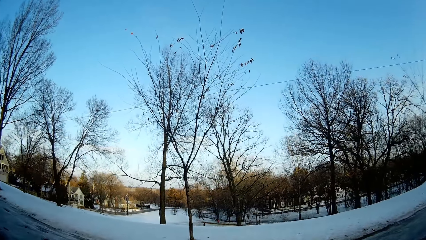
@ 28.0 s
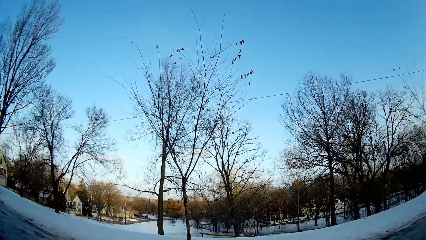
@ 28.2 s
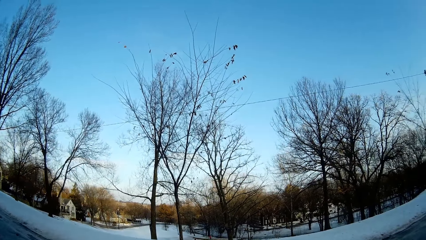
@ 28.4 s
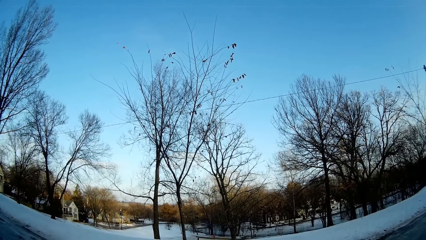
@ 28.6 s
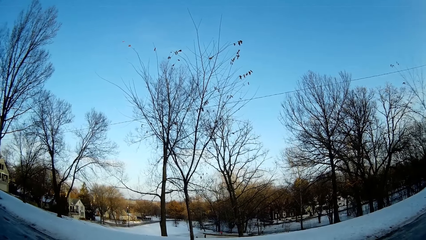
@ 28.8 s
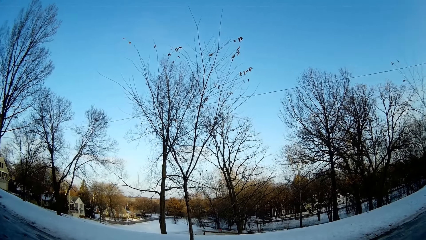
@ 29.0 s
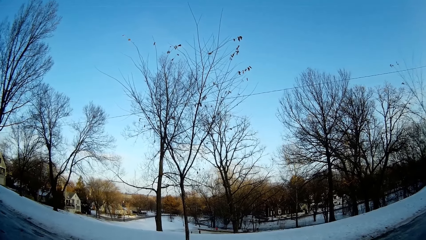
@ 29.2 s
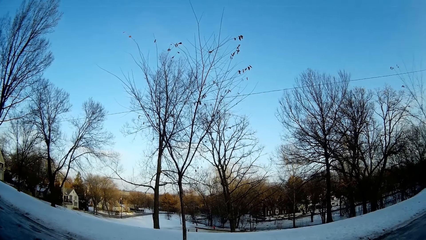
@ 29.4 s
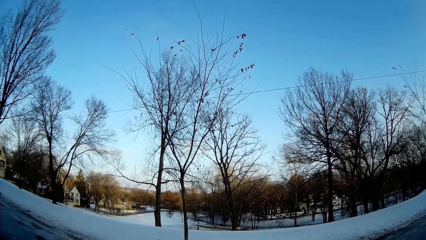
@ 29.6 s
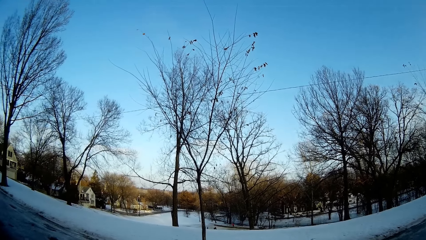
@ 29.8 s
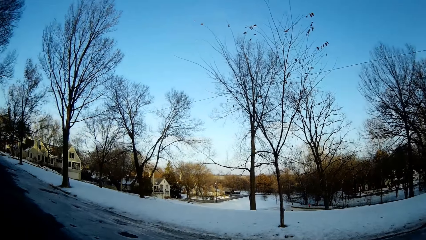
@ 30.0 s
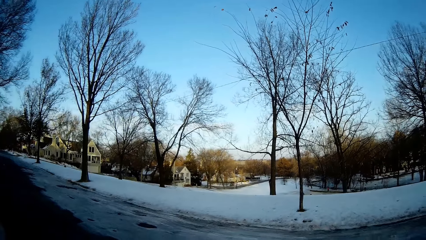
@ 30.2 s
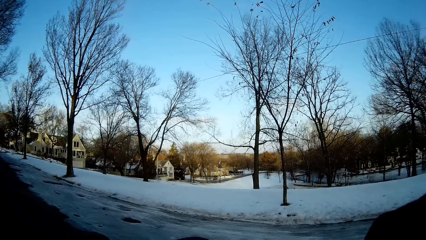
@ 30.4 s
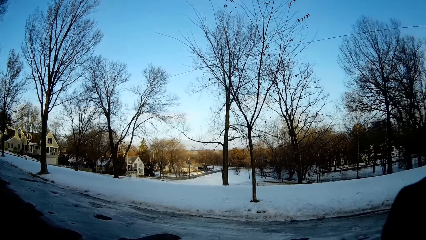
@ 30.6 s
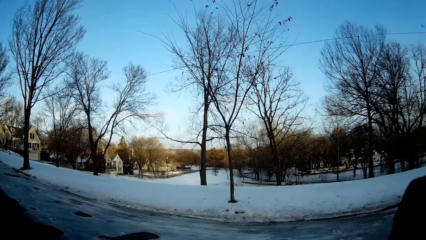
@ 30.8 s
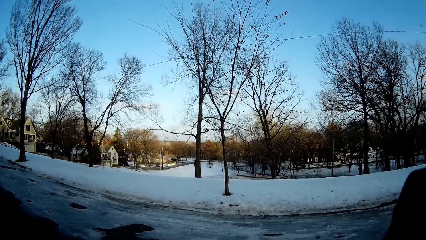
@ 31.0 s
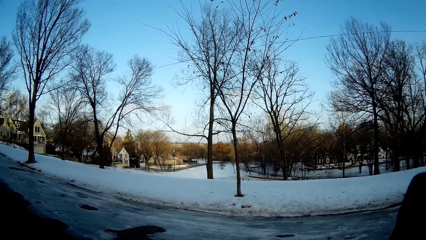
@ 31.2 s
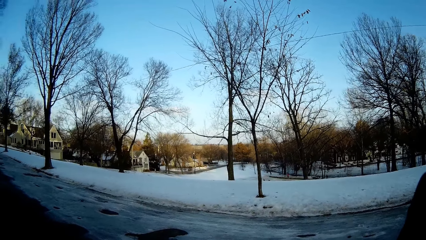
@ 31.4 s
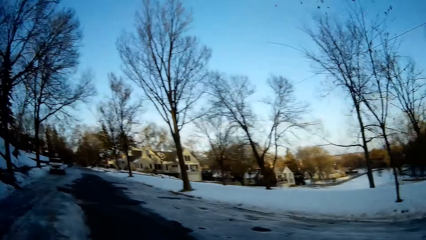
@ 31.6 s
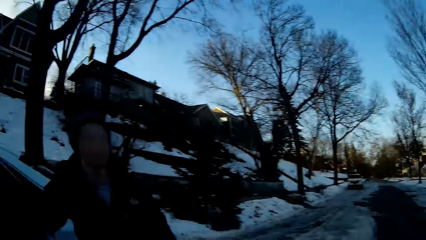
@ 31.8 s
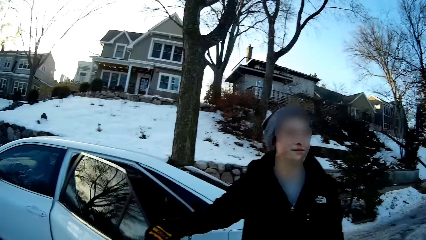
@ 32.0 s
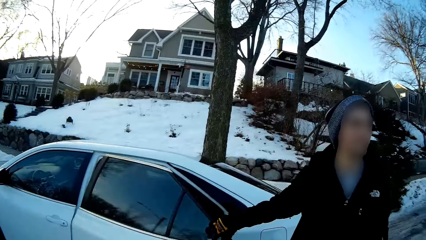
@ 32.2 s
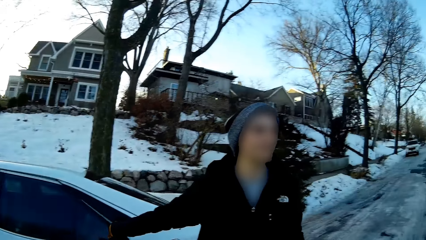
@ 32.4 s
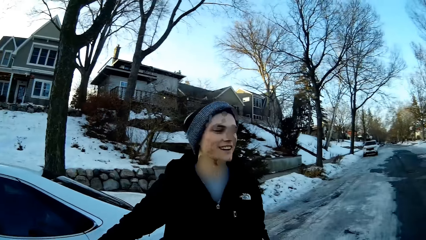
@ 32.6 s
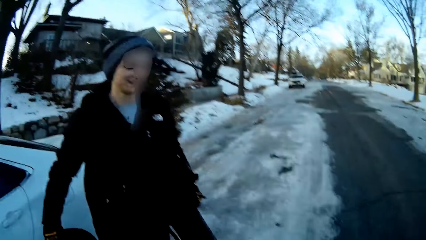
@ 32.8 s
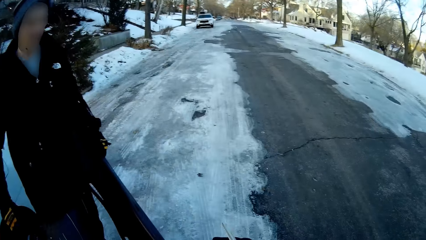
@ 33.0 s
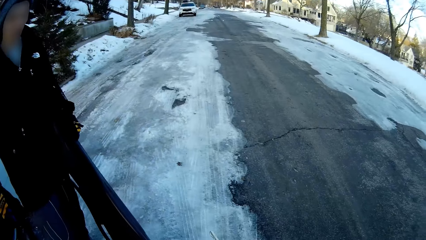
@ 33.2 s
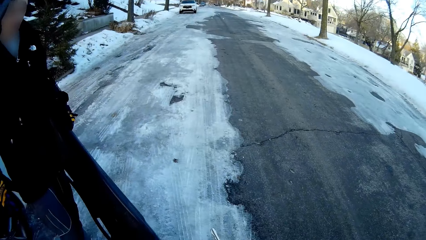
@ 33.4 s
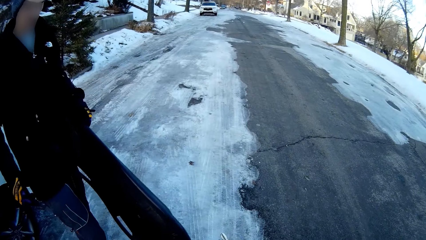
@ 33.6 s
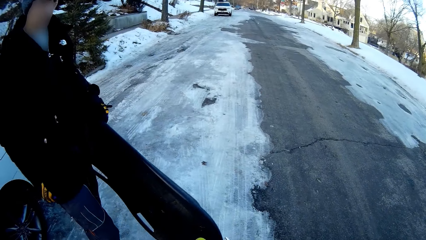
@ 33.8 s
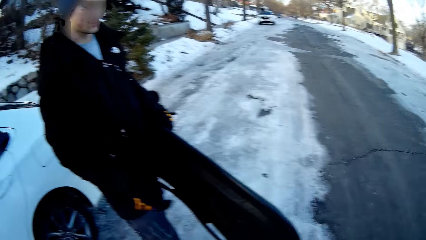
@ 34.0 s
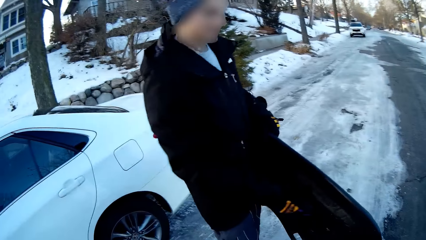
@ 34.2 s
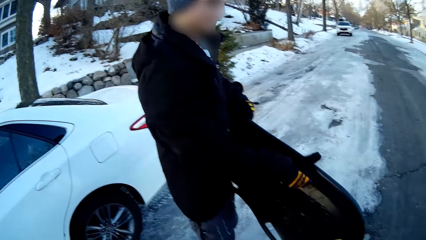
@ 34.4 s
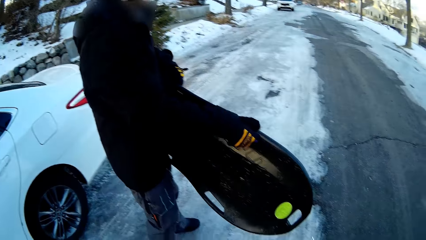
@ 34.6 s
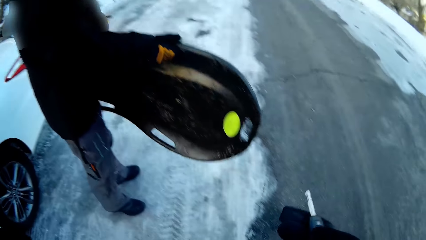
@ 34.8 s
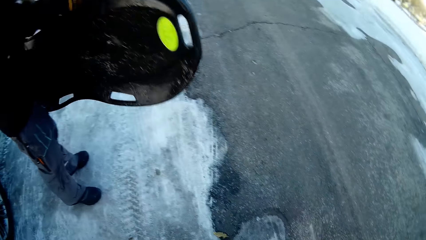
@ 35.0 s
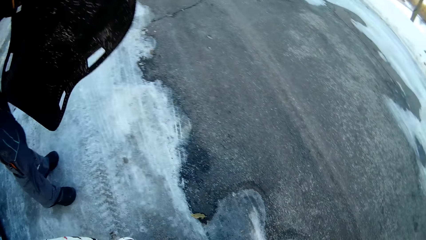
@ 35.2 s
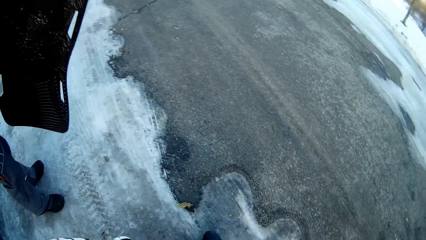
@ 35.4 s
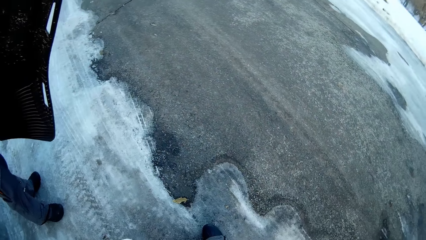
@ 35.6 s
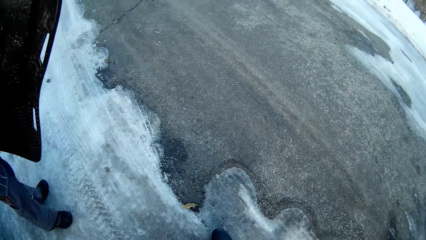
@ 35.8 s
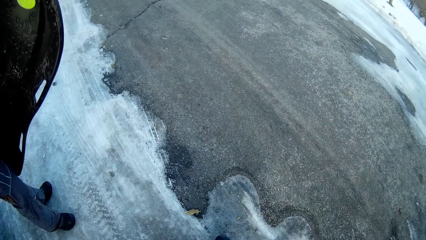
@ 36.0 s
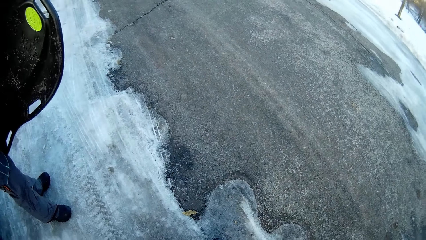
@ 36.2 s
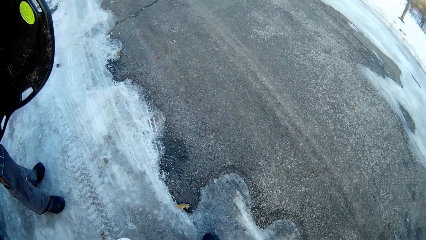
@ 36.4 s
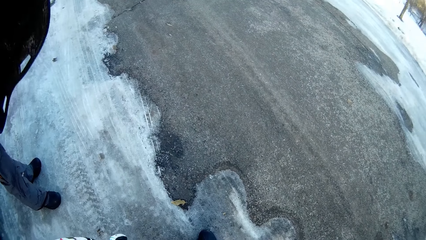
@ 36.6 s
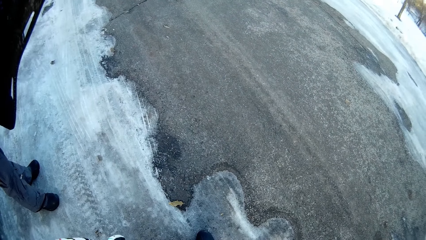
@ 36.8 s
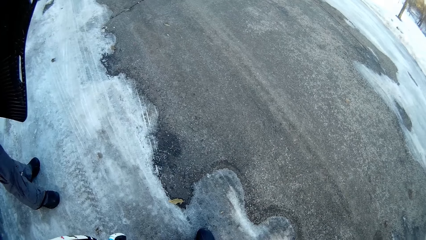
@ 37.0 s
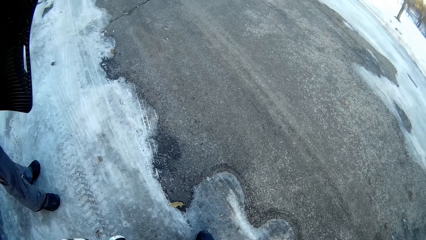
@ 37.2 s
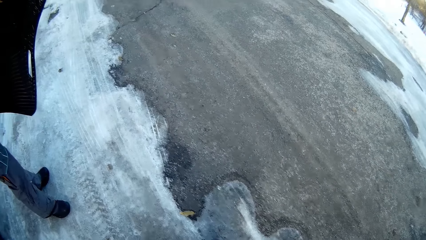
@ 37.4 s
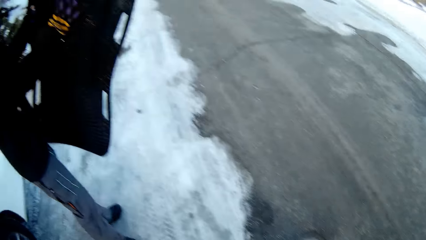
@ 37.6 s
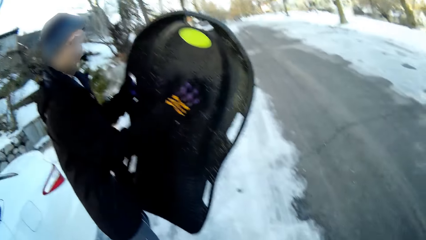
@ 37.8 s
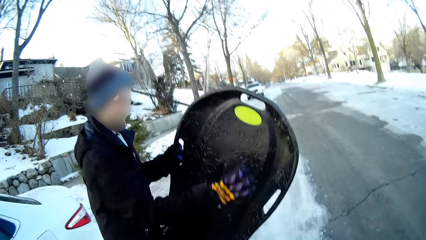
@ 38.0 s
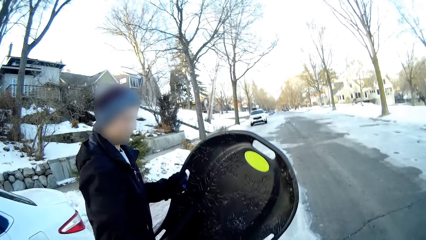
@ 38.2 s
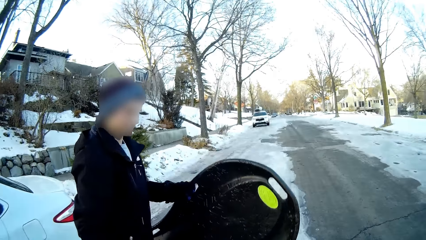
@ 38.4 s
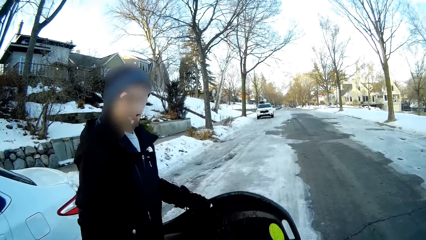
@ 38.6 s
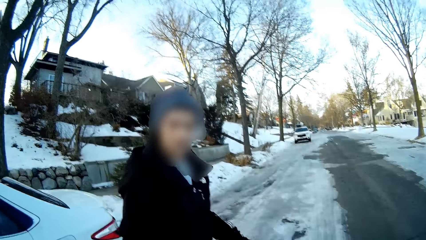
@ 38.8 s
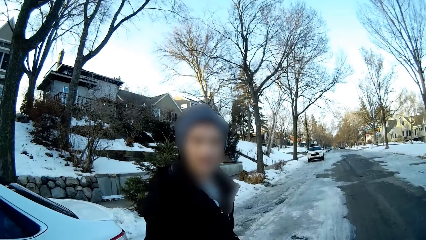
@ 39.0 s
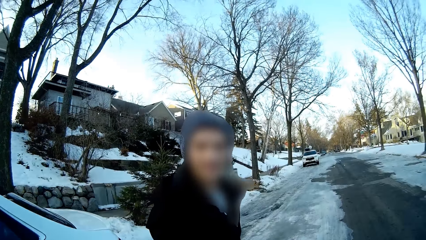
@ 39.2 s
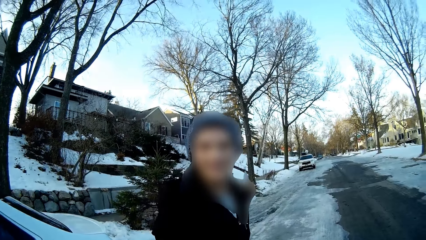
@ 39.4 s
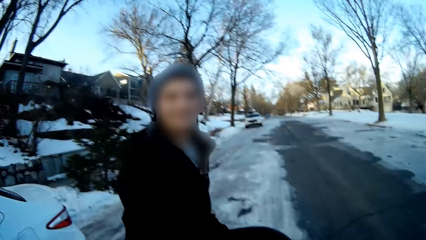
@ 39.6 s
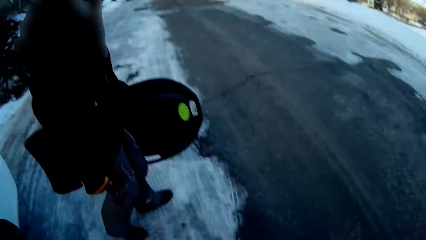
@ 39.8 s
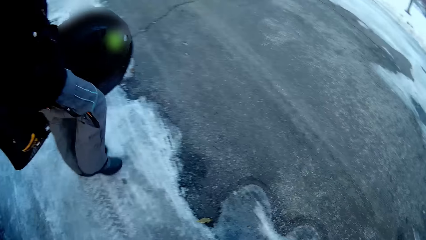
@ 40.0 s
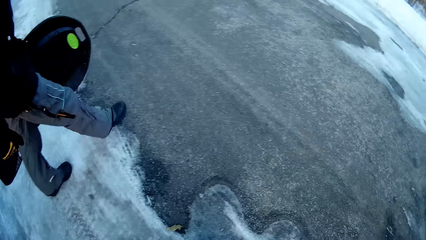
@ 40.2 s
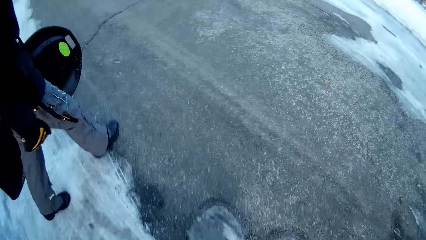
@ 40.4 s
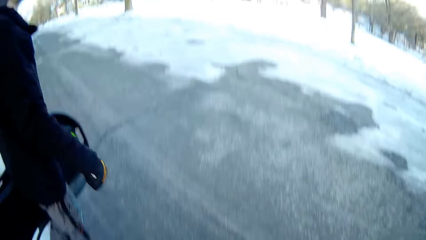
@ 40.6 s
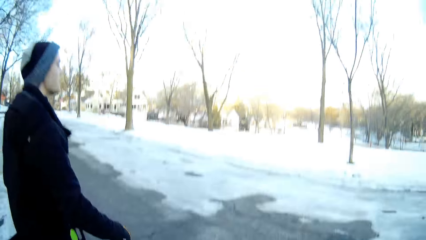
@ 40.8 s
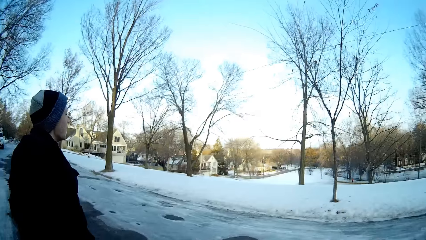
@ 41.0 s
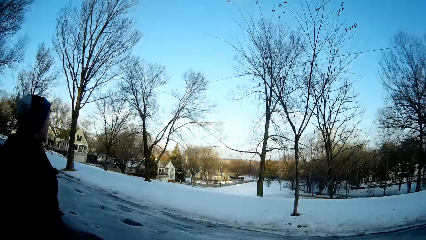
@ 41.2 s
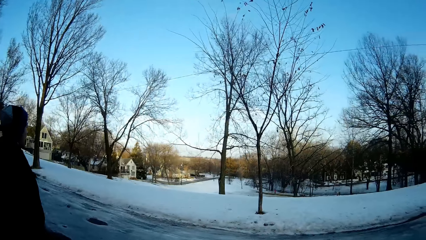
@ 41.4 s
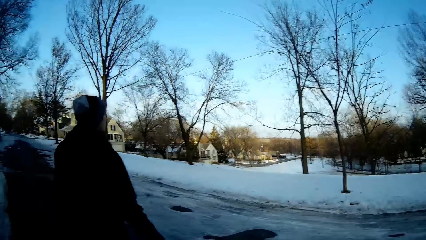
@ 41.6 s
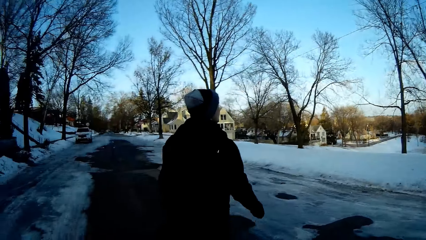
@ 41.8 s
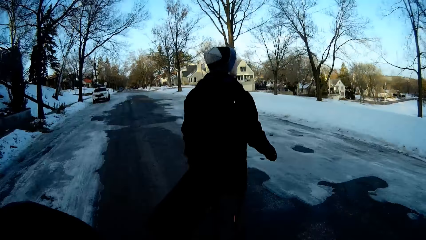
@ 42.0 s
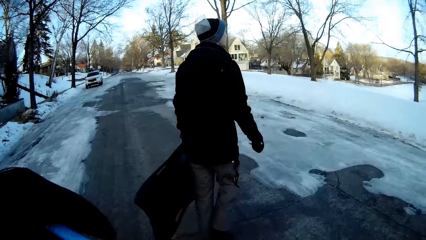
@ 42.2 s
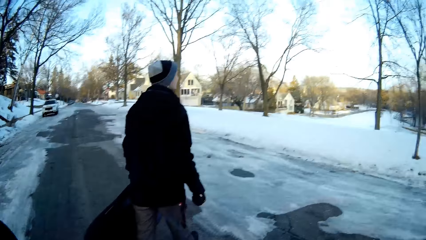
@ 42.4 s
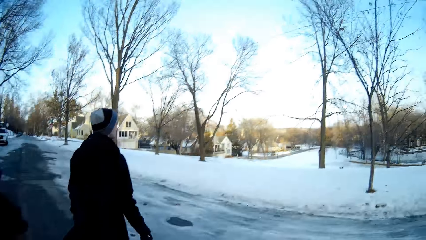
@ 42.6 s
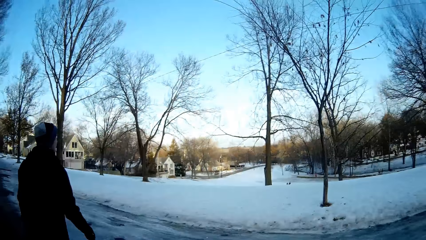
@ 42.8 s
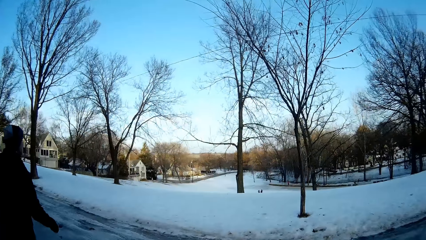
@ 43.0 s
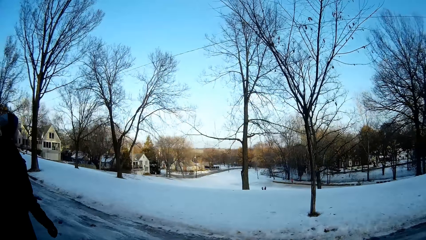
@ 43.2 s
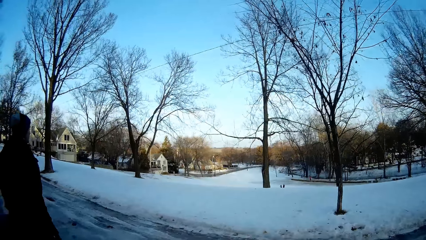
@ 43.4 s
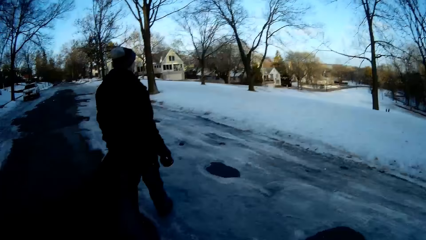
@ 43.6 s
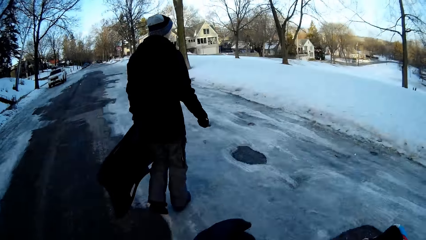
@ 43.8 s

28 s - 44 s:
A man closes the back door of the car with his right hand. The man holds a snowboard in his hands. The camera wearer interacts with the man. They walk around with the man. The man walks to the snow area.
